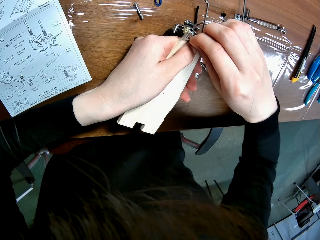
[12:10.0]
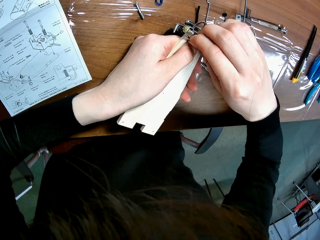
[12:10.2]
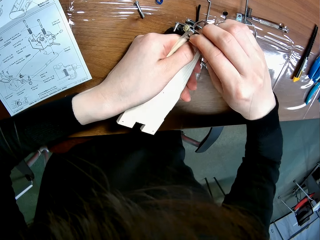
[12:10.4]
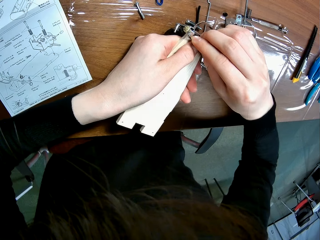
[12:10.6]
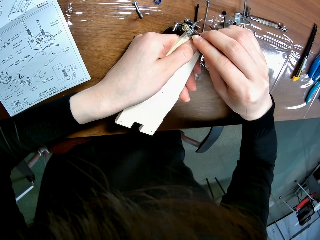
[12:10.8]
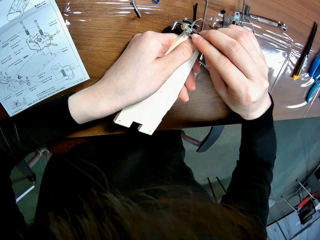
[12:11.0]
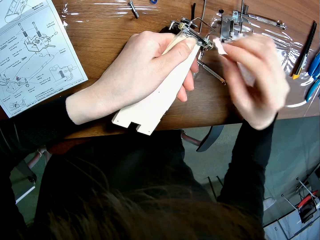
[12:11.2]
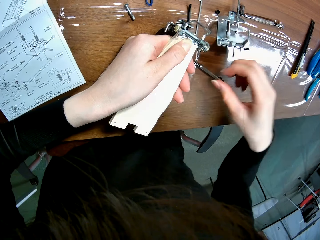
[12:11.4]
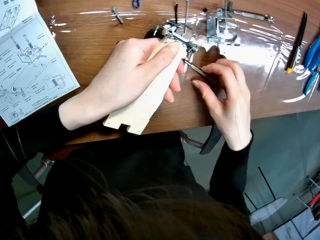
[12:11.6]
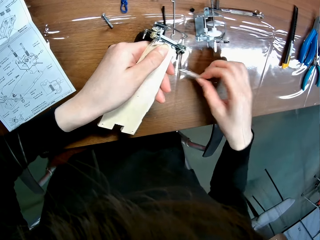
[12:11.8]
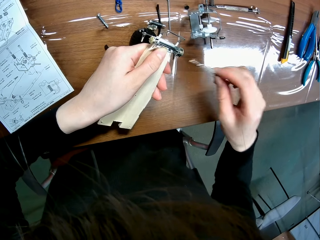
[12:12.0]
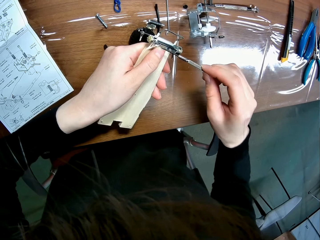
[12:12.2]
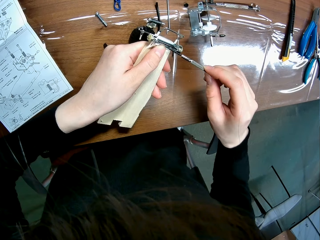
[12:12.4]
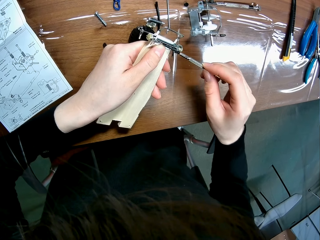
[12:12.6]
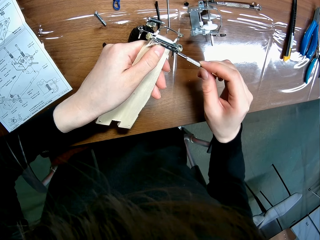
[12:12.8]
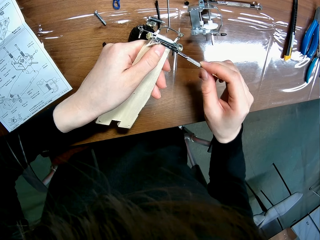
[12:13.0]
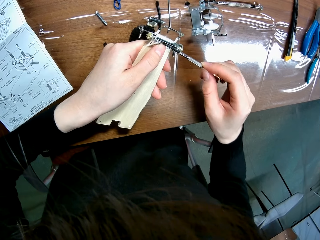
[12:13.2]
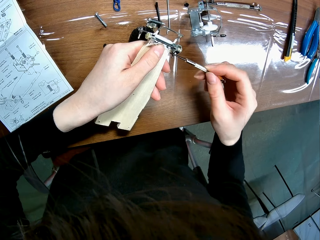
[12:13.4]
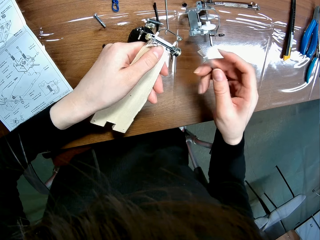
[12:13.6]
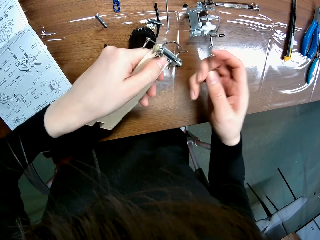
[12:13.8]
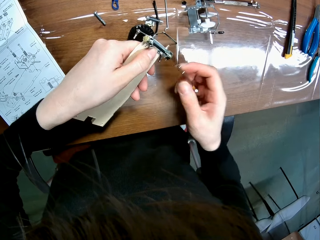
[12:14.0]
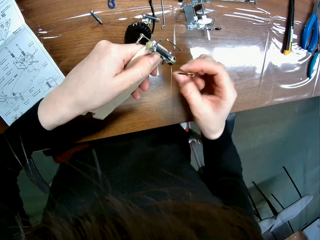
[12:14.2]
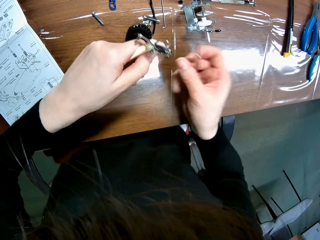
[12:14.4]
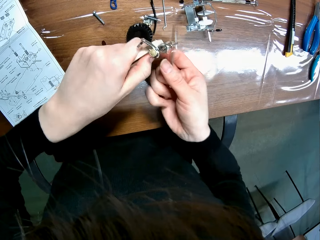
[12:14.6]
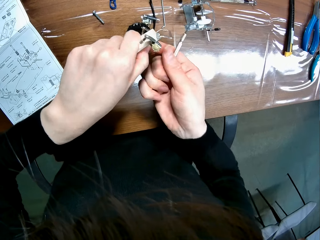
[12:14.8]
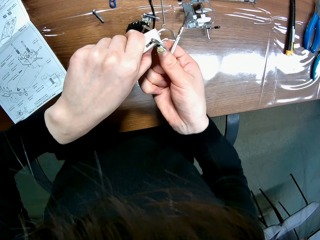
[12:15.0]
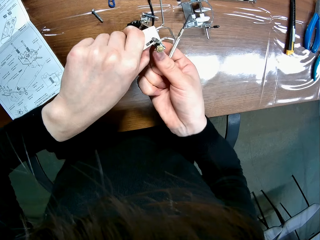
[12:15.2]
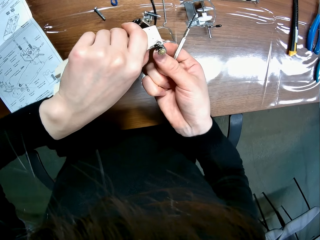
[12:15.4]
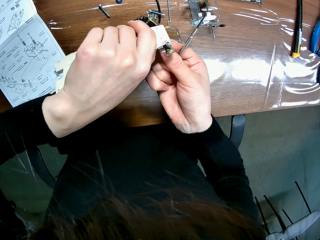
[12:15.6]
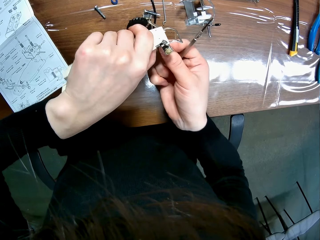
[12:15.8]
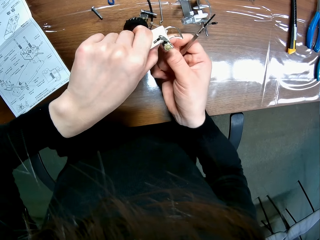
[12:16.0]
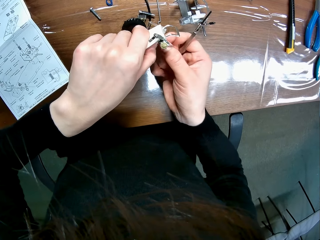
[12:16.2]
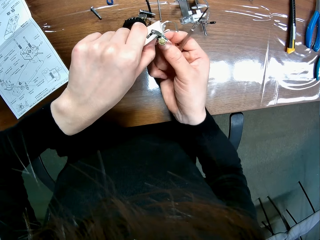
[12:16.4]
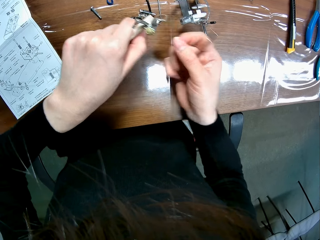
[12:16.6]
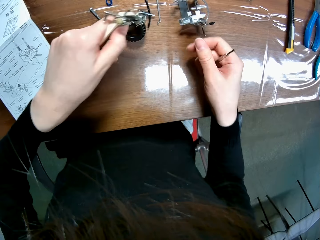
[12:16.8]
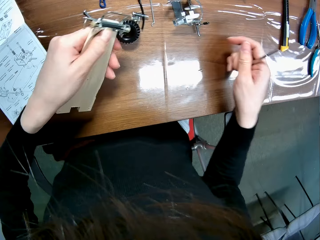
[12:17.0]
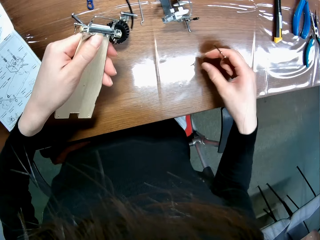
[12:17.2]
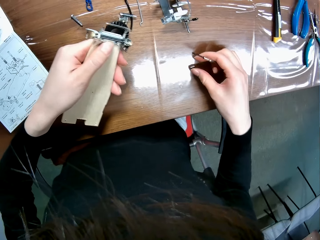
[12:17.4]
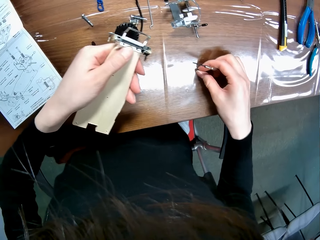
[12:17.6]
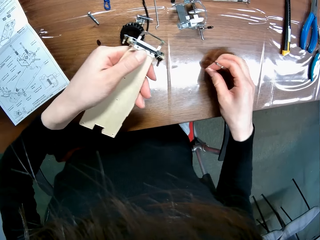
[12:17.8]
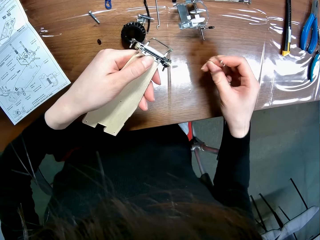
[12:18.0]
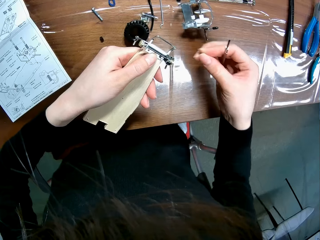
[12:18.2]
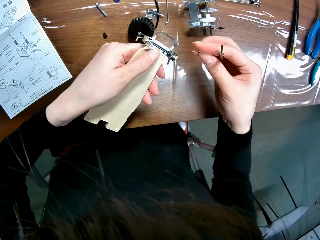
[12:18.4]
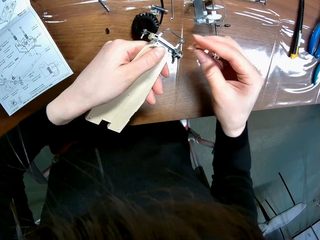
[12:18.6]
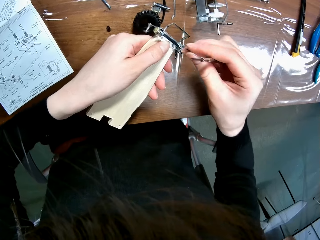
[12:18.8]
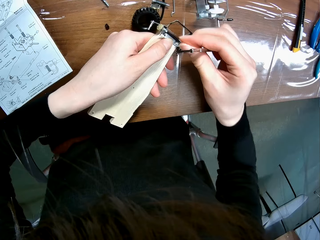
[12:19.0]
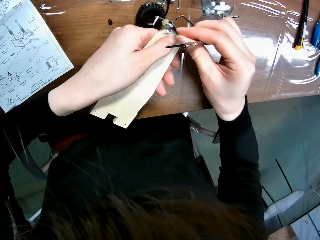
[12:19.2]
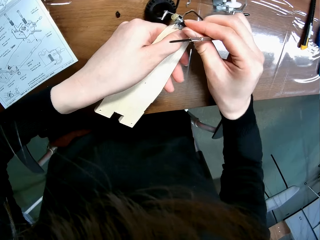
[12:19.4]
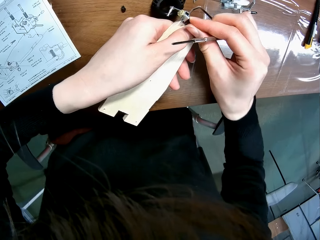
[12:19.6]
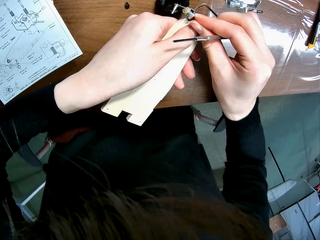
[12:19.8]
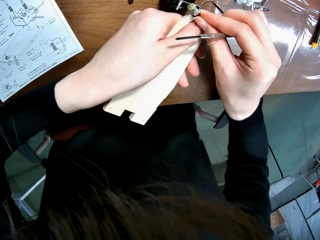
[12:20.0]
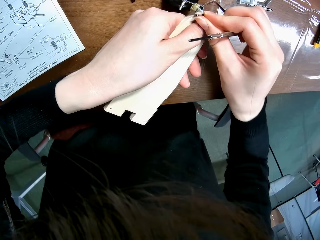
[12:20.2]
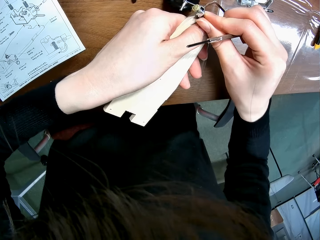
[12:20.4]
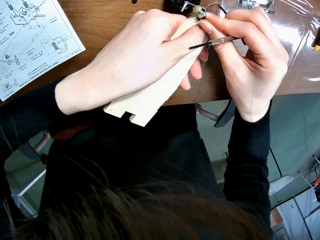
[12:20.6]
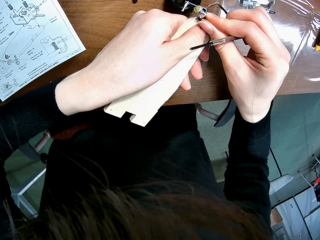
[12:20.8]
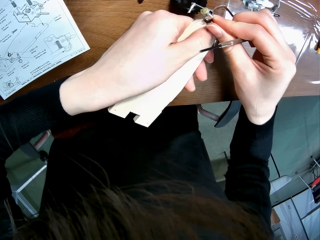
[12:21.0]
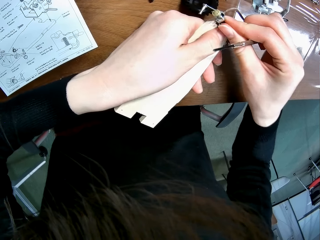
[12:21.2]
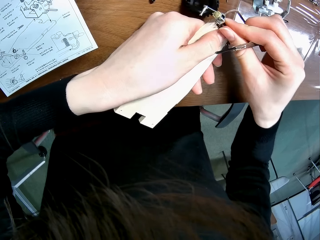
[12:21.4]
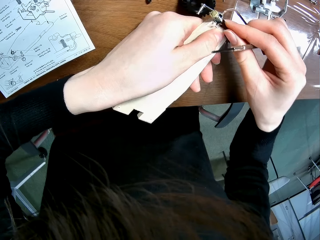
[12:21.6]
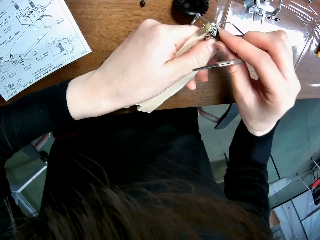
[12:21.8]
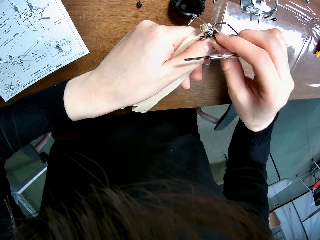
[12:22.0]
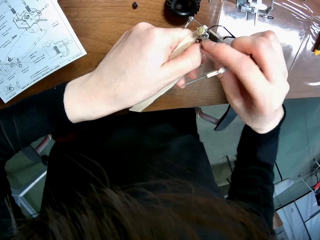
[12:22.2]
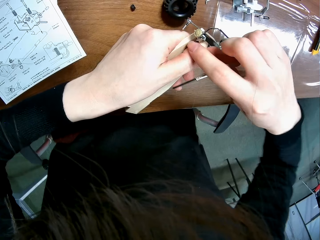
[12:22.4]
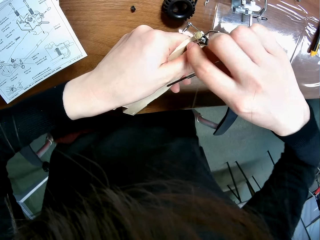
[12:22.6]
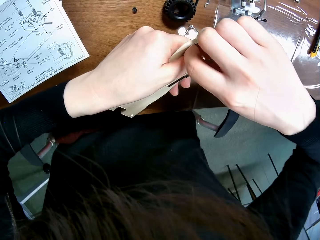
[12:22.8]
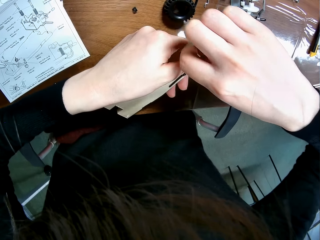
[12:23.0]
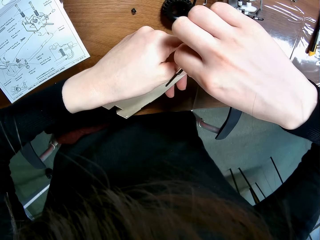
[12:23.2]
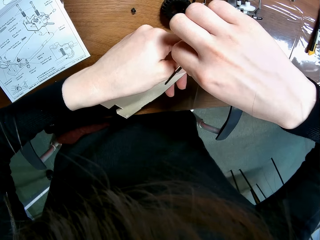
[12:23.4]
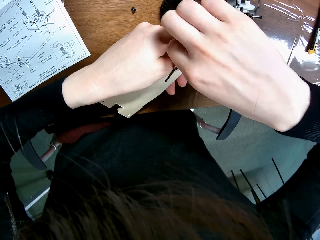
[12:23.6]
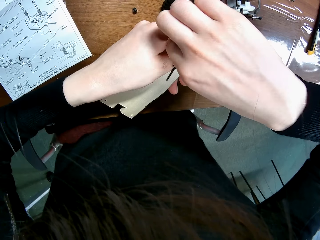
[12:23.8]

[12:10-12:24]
The camera wearer picks a screwdriver from the table with his right hand. He touches the screw on the wooden mechanical model piece with the screwdriver in his right hand. He fixes the screw with the screwdriver. He turns the wooden mechanical model piece with his left hand. He removes a screw from the wooden mechanical model piece with his right hand. He drops the screw on the table. He picks the screw from the table with his right hand. He inserts the screw into the screw hole of the wooden mechanical model piece with his right hand. He fixes the screw on the toy car.

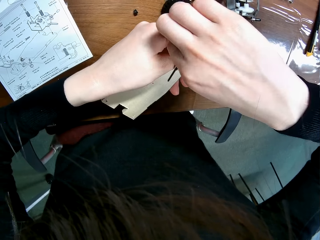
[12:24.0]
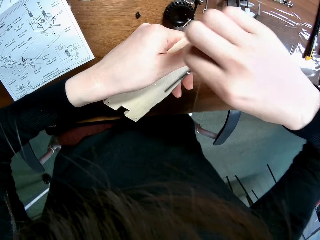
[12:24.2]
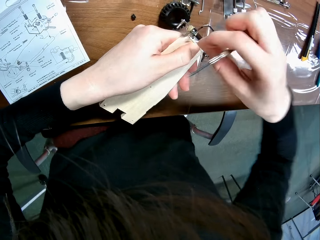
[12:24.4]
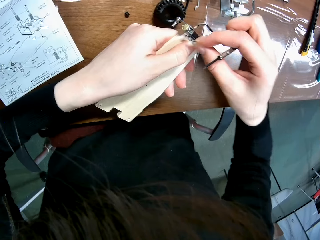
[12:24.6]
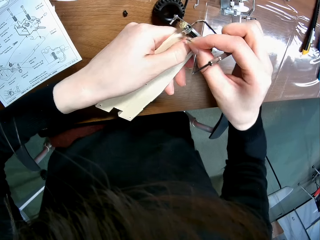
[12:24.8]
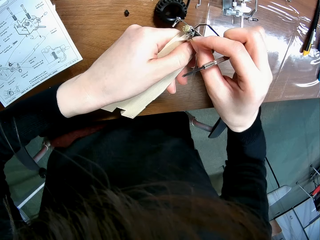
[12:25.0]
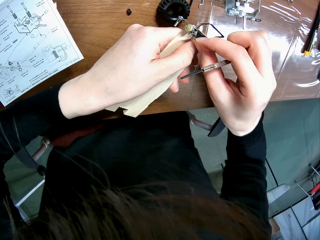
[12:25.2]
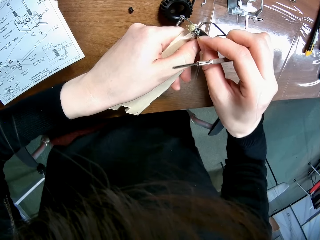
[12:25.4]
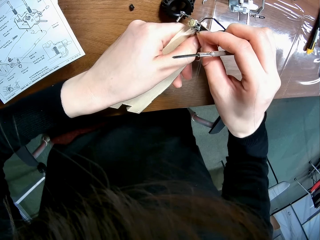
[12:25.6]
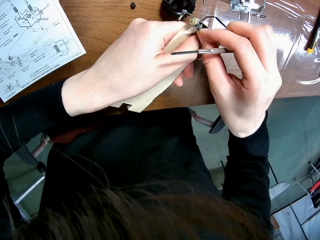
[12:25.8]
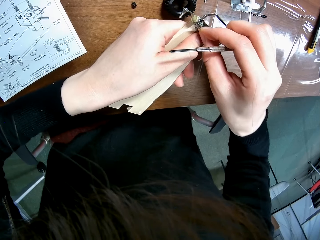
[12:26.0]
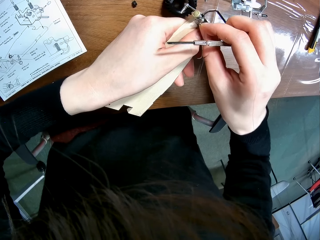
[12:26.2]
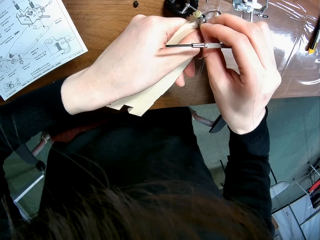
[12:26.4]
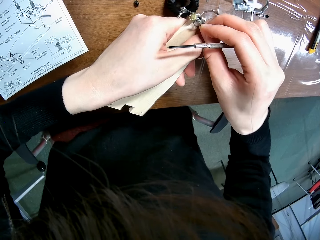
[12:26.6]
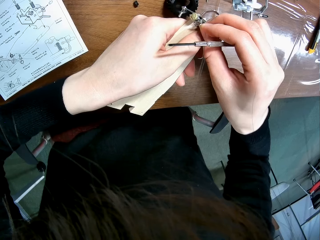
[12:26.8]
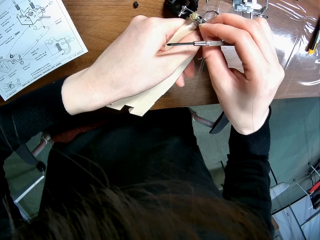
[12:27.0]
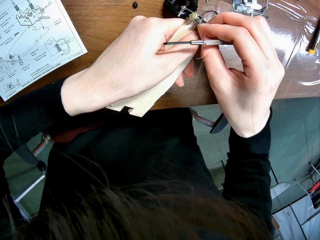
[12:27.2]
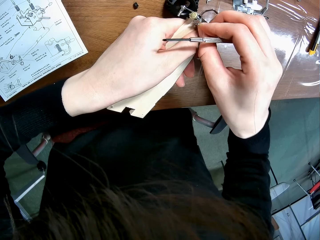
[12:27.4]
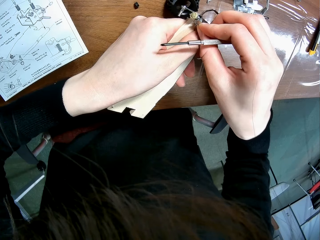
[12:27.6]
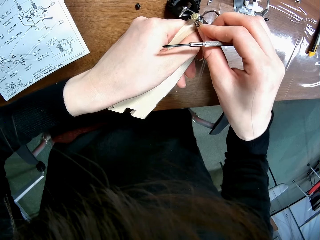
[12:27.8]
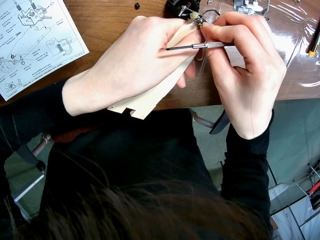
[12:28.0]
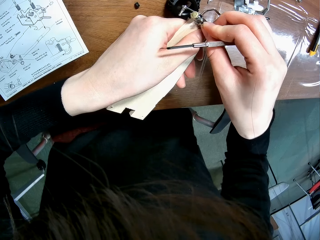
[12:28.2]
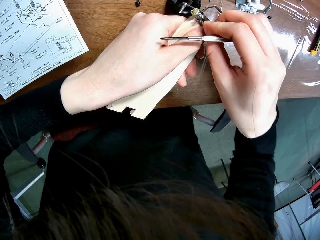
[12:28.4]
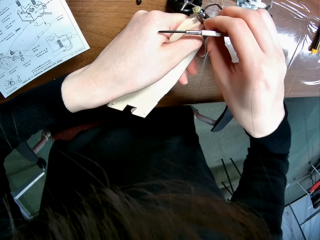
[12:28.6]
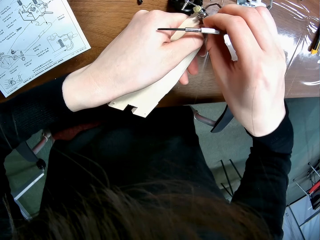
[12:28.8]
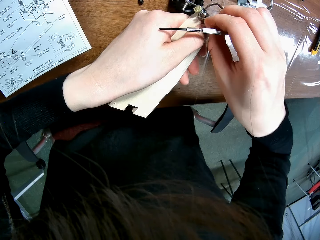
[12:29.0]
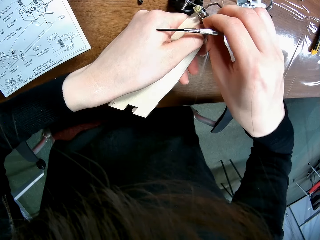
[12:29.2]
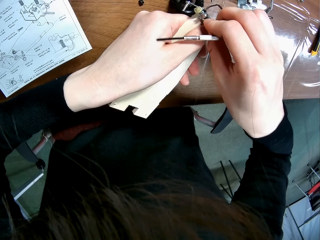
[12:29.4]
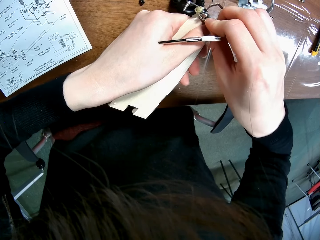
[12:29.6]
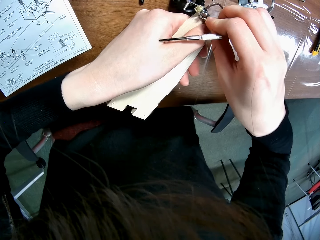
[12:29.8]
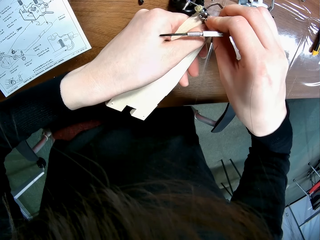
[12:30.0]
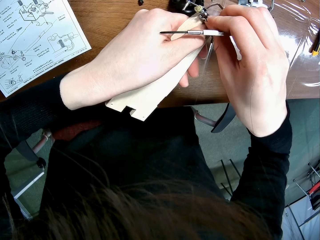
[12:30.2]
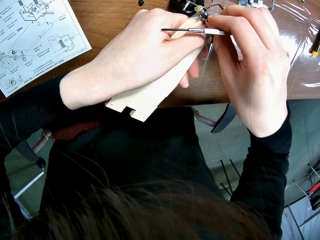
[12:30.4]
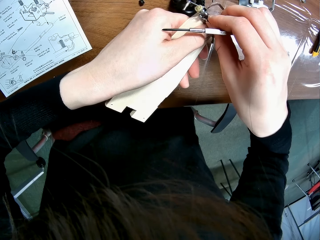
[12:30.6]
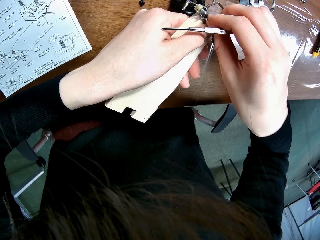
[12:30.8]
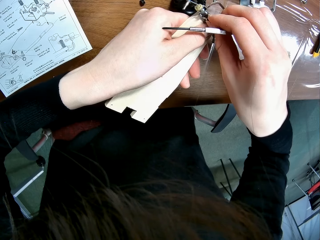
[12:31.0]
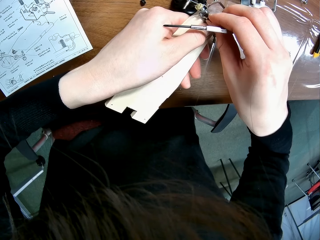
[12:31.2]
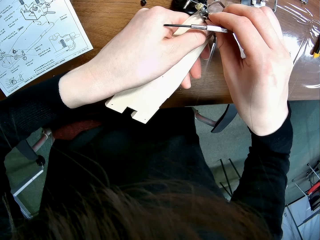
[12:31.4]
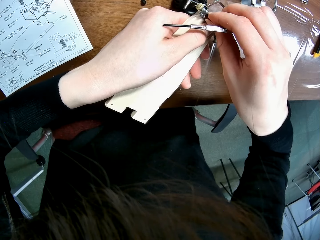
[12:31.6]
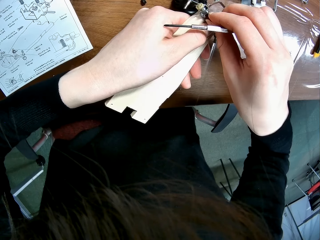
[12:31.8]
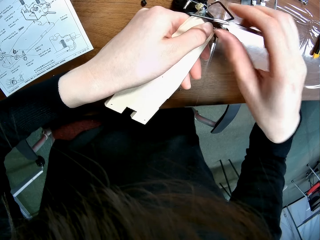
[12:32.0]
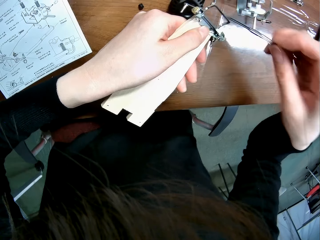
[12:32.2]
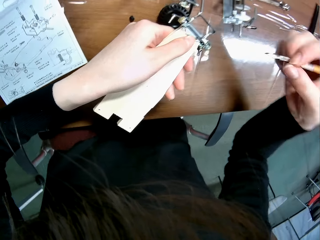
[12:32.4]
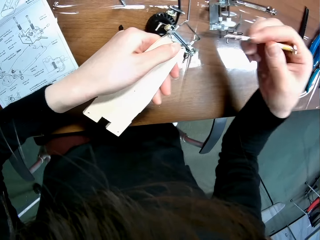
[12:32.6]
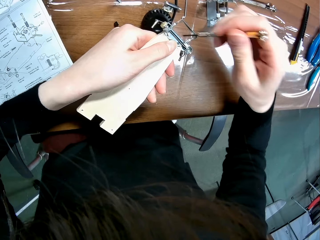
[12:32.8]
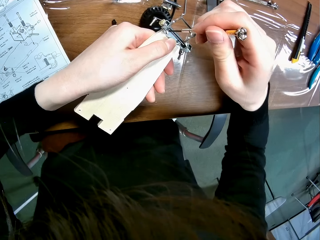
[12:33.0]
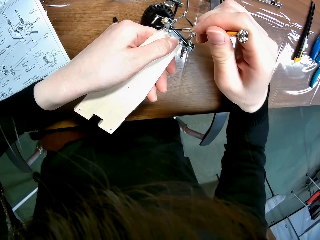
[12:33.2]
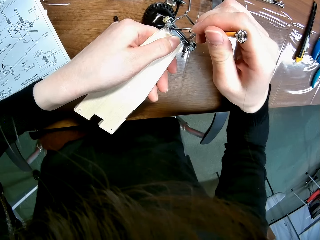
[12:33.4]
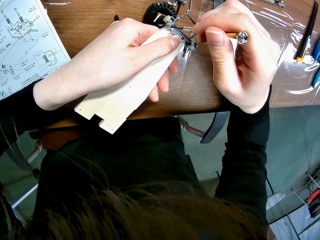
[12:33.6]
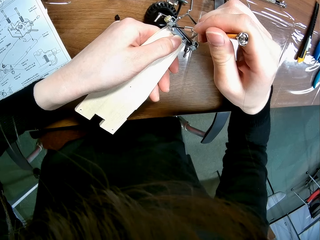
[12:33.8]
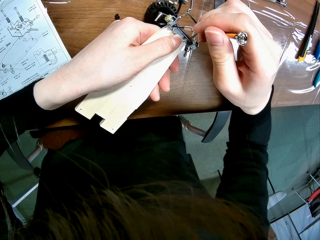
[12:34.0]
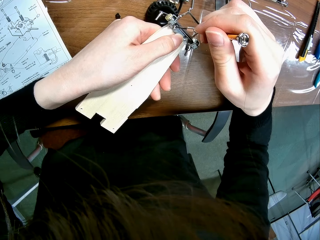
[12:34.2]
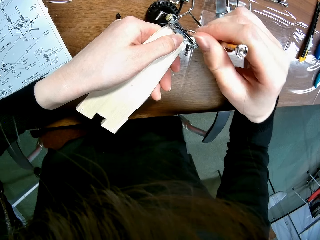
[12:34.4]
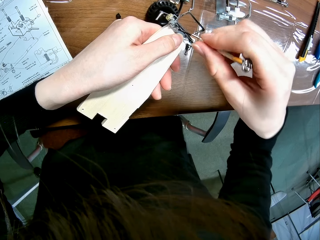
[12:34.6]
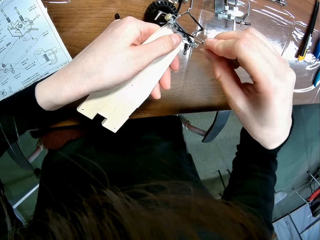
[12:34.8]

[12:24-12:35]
The camera wearer screws the piece to the piece of the mechanical model with the screwdriver.
